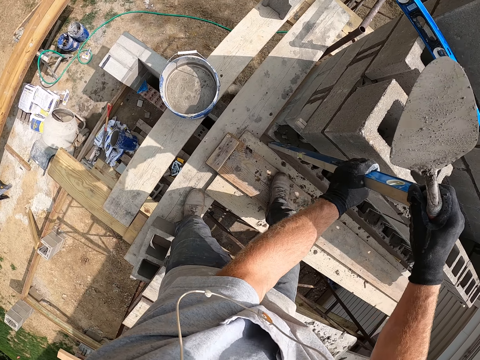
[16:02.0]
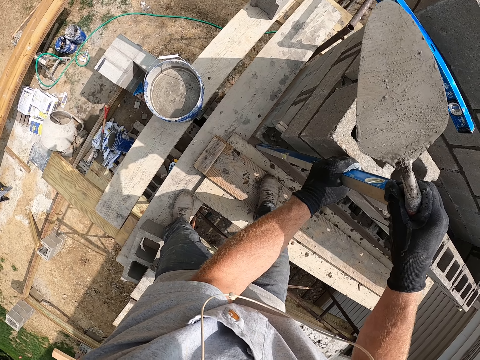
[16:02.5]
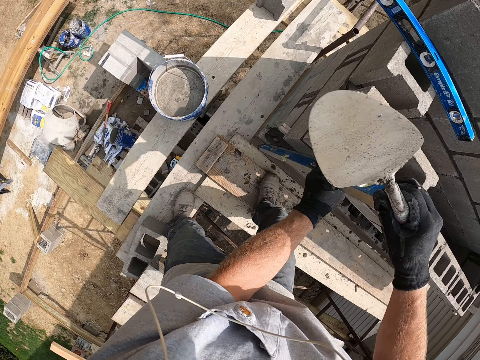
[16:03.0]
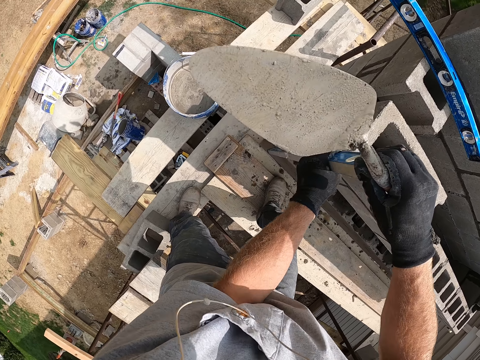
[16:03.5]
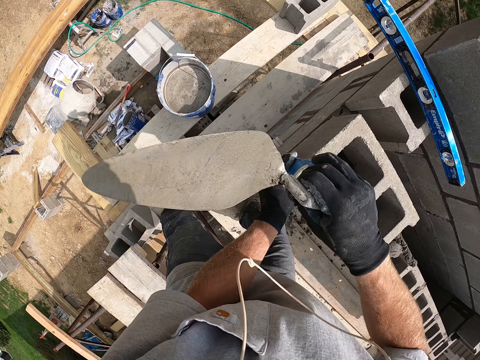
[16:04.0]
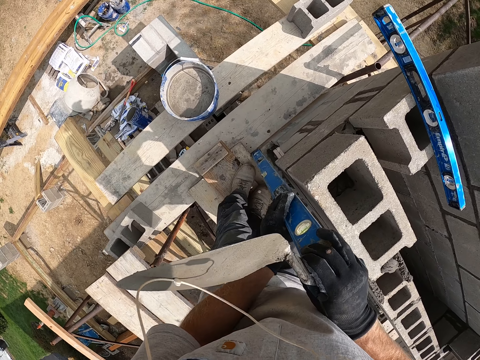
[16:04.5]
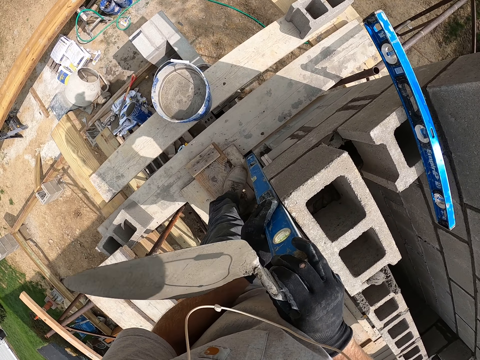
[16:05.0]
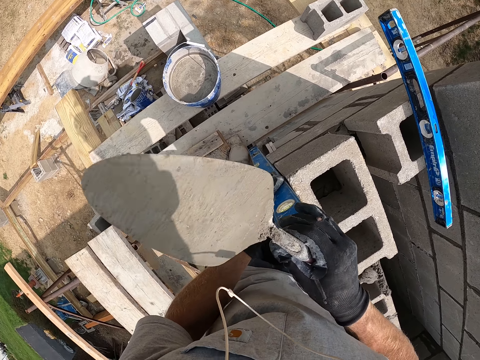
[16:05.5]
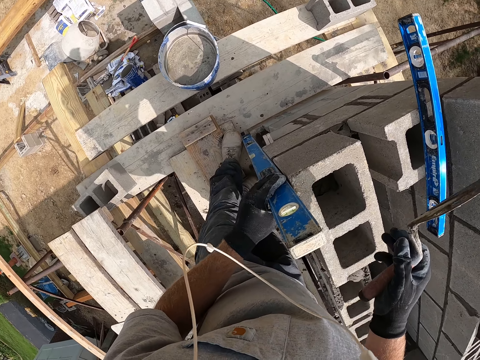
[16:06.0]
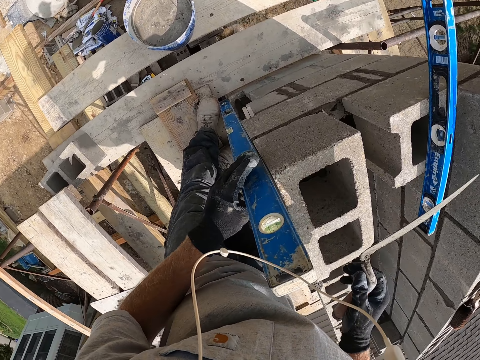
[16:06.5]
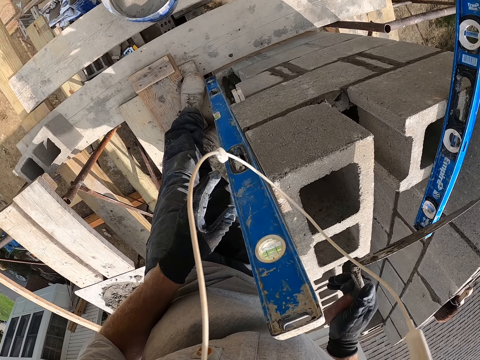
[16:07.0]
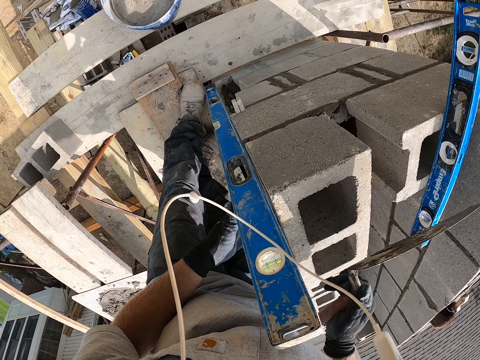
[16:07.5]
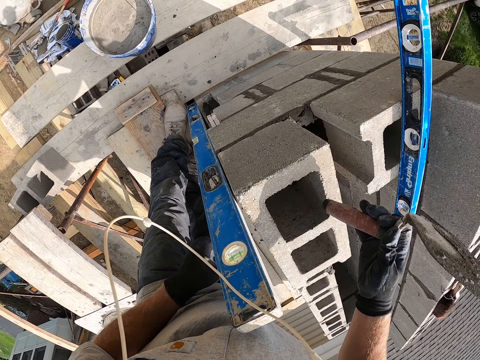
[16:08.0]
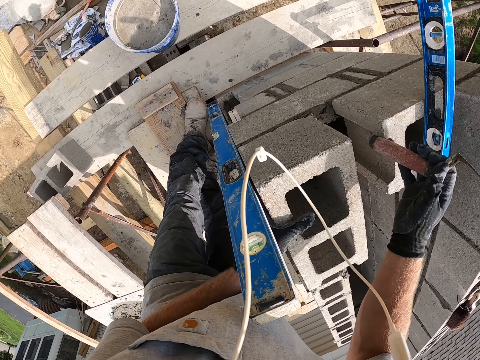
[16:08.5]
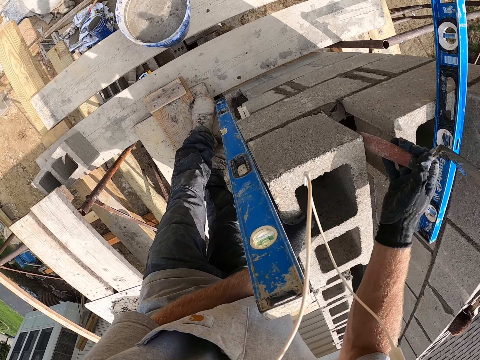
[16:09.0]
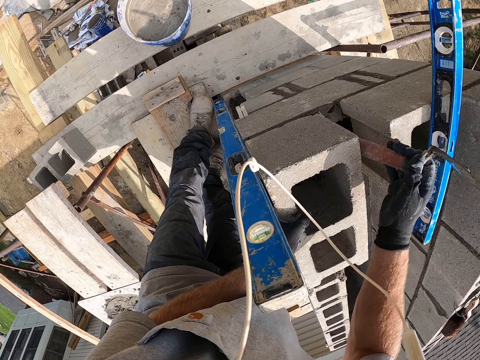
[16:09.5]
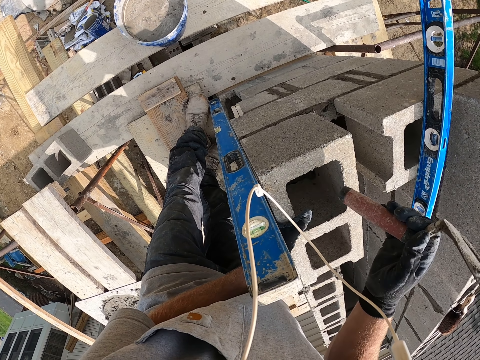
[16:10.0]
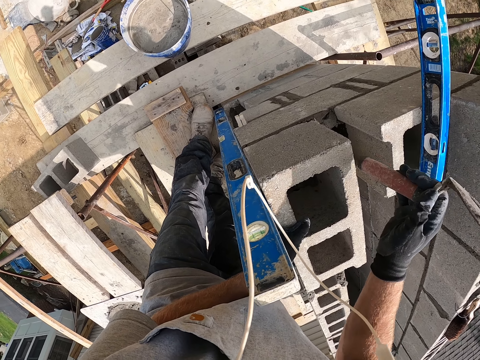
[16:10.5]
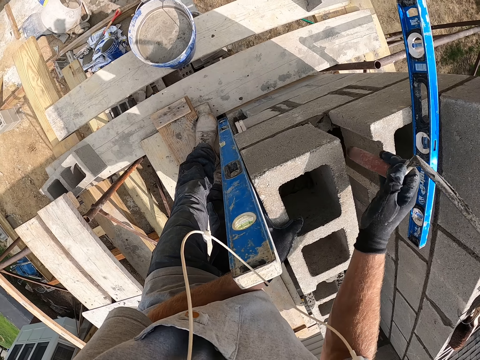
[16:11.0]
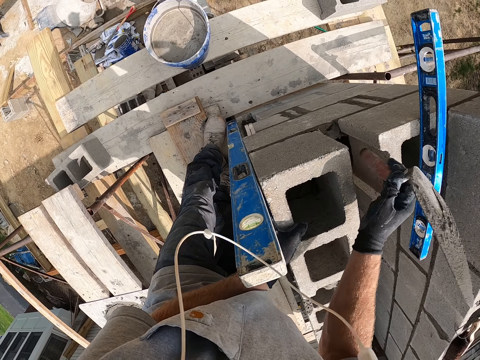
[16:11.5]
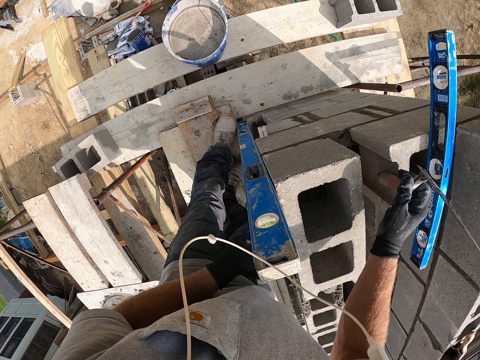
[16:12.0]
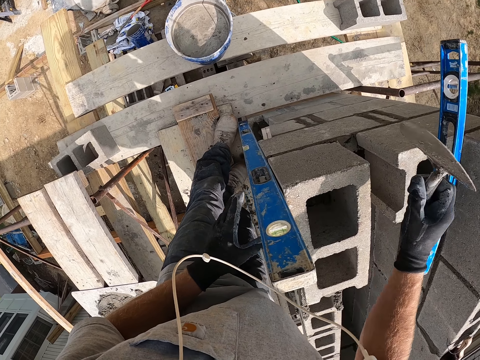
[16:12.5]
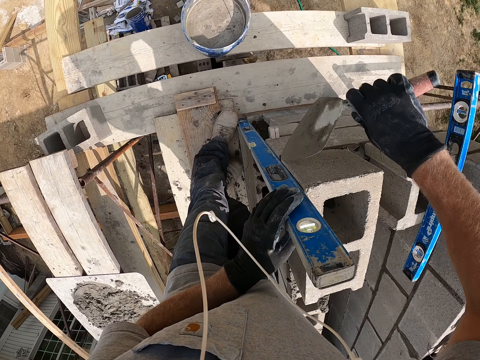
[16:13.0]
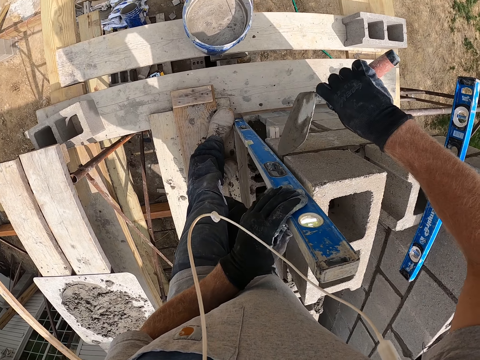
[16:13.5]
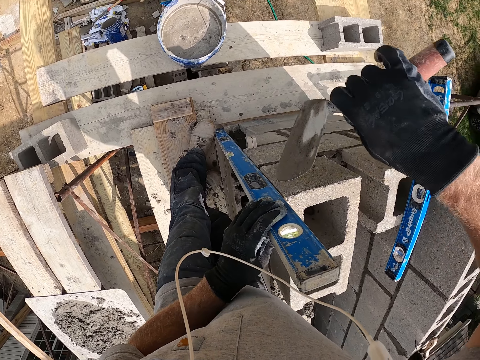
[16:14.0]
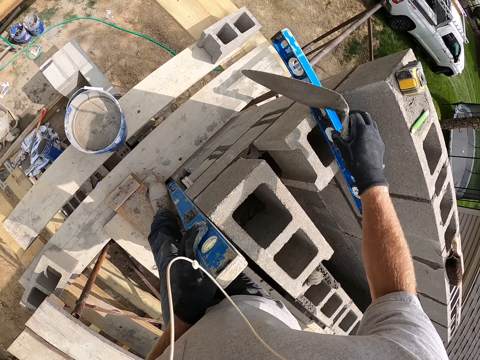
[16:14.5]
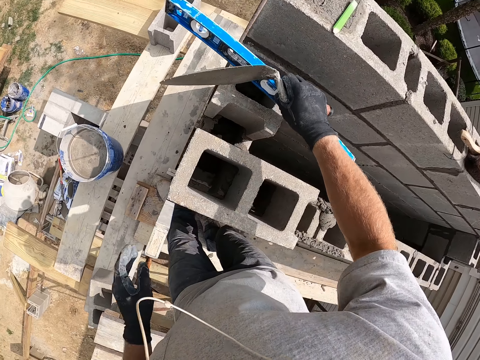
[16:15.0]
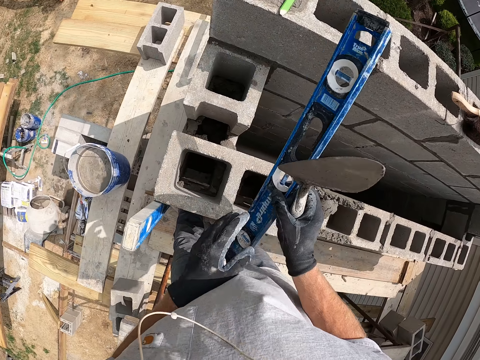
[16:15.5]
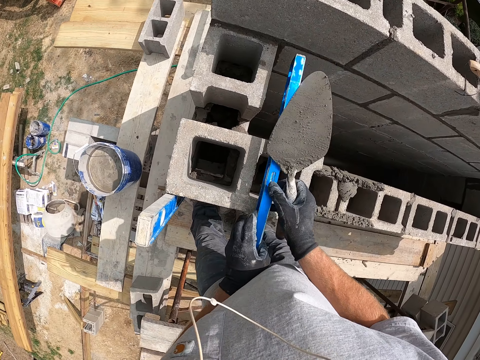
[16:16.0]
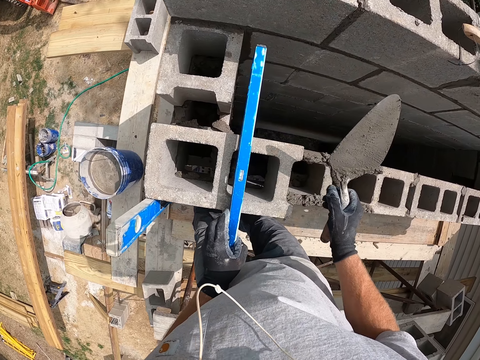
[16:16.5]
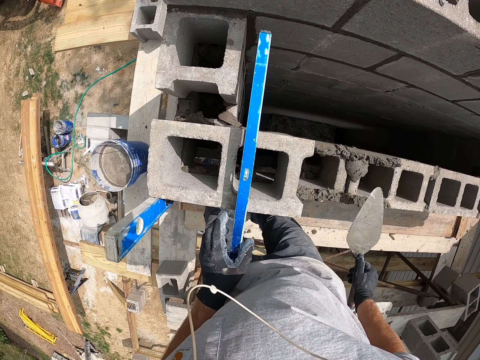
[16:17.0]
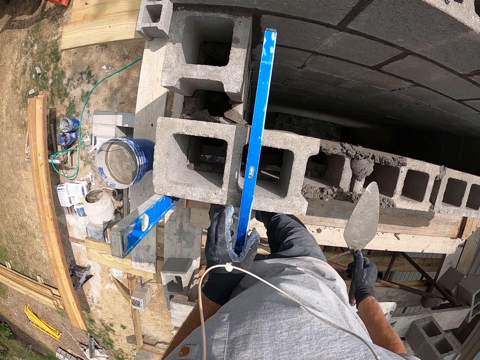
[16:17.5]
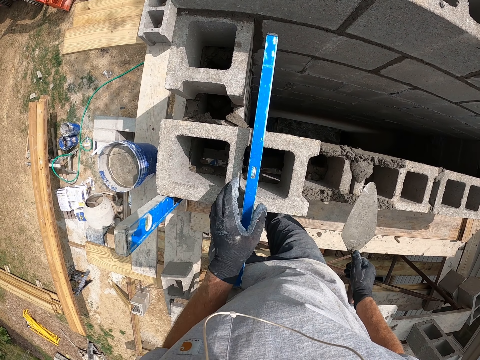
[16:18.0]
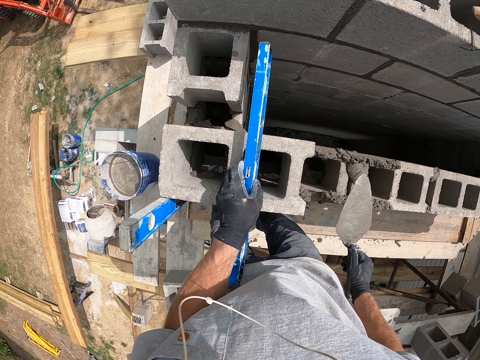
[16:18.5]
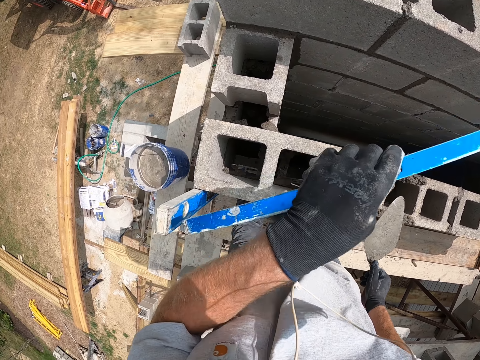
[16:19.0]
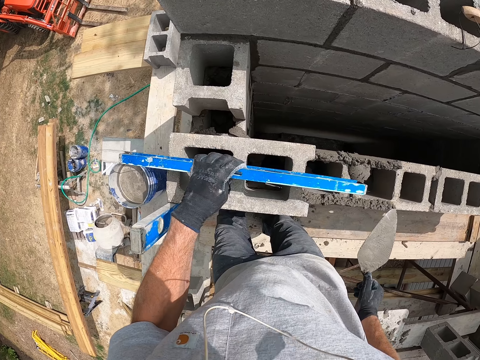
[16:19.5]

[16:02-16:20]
The camera wearer twists a spirit level with hands. They place the level in a horizontal position. They check the alignment. They check it again. They adjust the brick with the spirit level. They hold the concrete blocks with a hand. They hit a concrete block with a trowel. They pick up the short spirit level. They put a hand on the spirit level. They move the spirit level. They pass the trowel between the level and the concrete blocks. They switch the spirit level to the other hand. They measure the brick with the spirit level. They lay the spirit level on the concrete bricks. They check the alignment. They turn the spirit level. They pick up the spirit level.

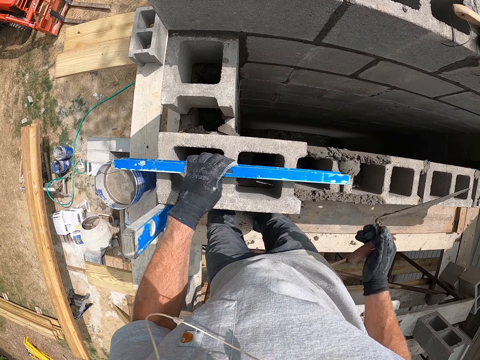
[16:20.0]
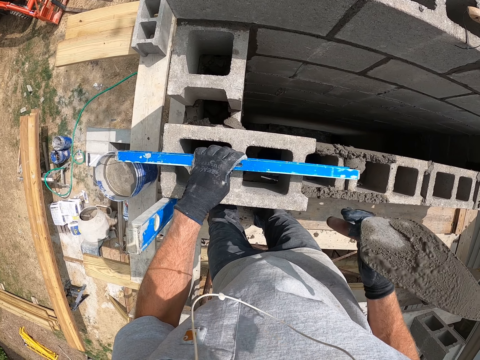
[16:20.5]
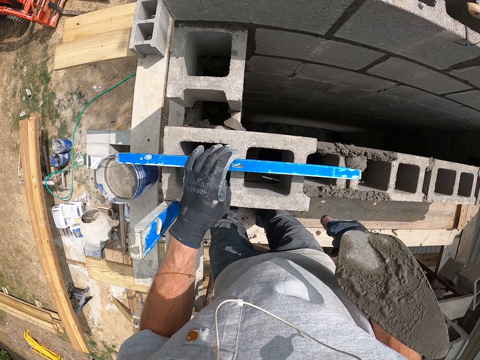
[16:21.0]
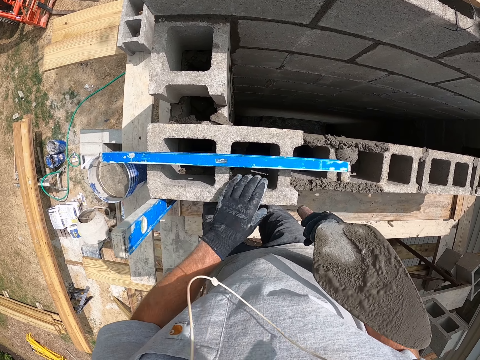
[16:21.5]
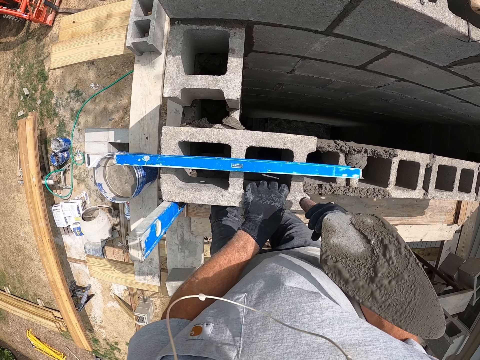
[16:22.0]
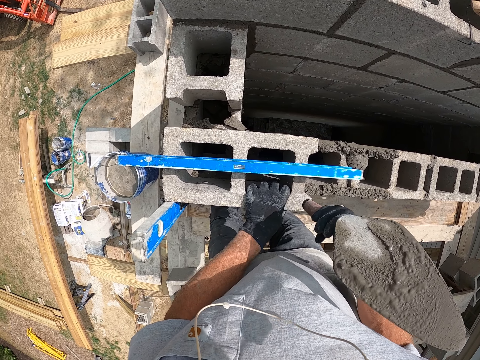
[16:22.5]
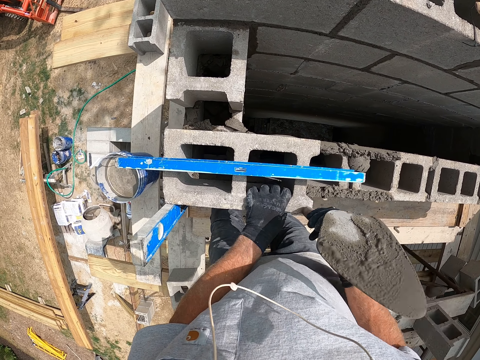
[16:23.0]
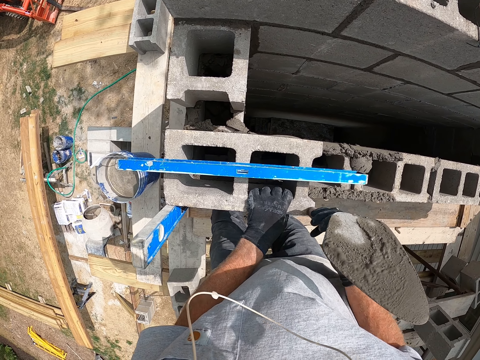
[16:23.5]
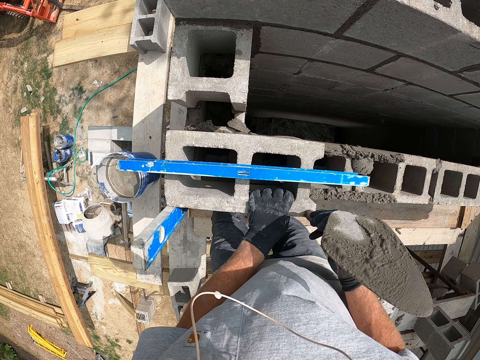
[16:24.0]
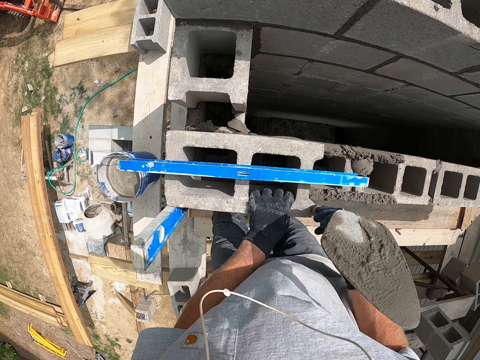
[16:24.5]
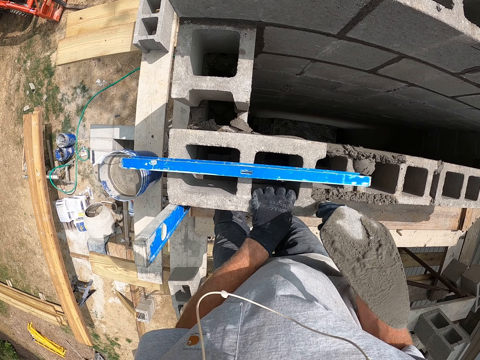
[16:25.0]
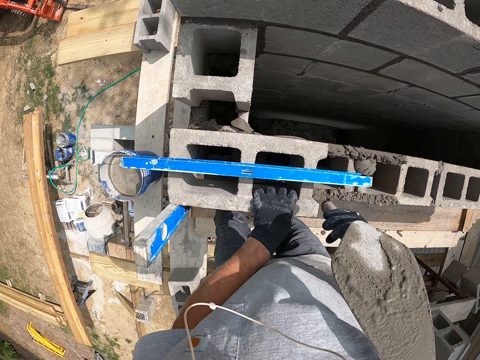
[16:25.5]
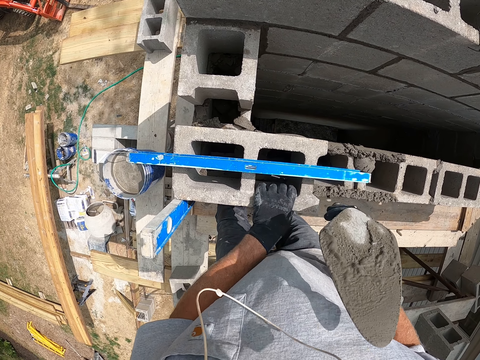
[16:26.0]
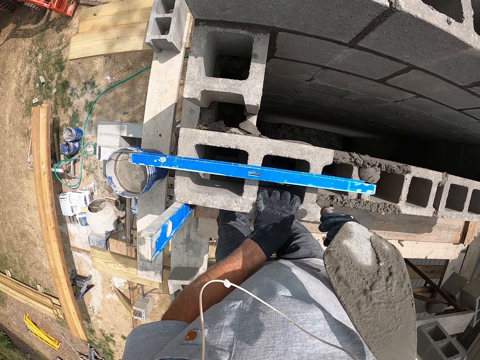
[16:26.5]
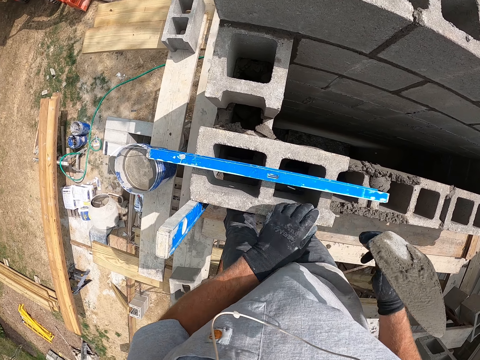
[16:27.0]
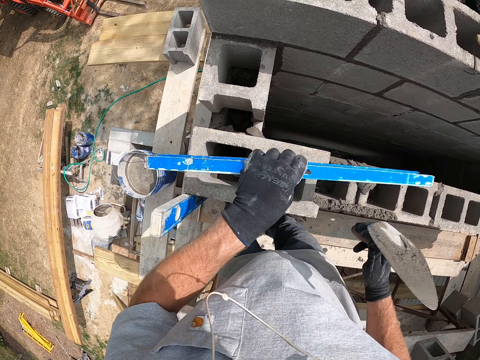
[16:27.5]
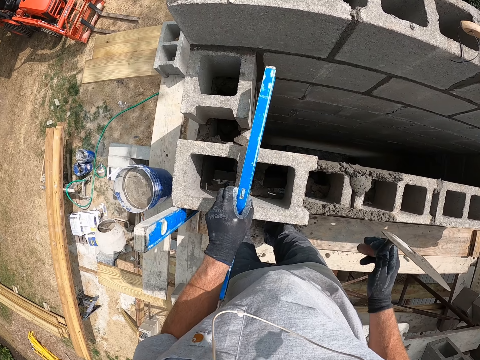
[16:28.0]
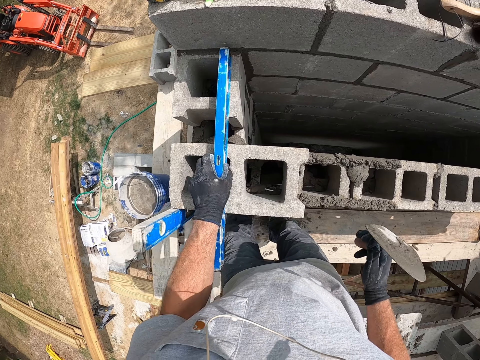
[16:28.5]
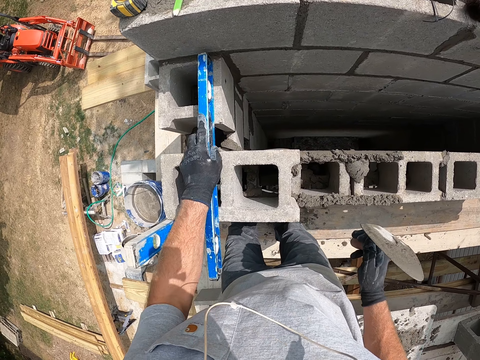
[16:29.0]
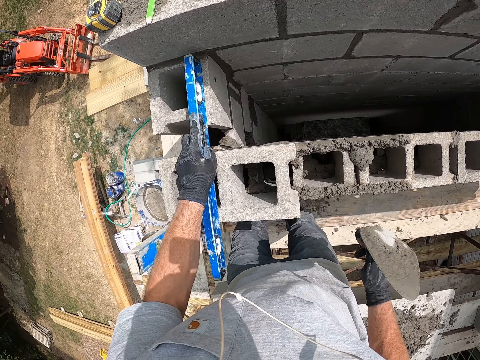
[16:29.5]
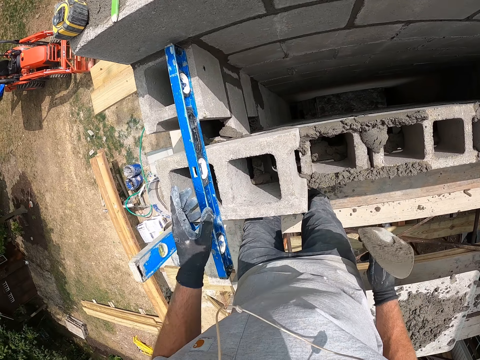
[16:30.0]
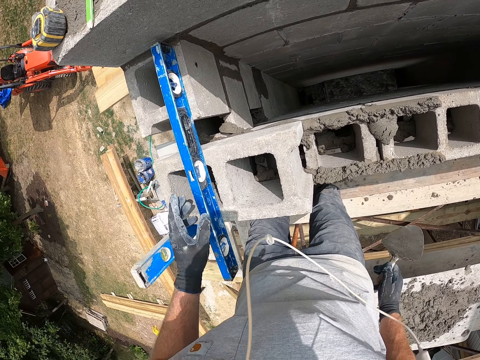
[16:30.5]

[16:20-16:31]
The camera wearer lays a level on the concrete bricks. They adjust the brick with the trowel. They put a hand on a concrete block. They hit the concrete block with the trowel. They pick up a spirit level. They turn the spirit level. They lay the spirit level on the concrete blocks. They level the blocks with the spirit level. They measure the brick with the spirit level.
